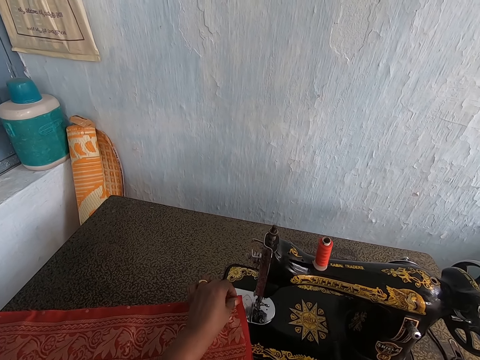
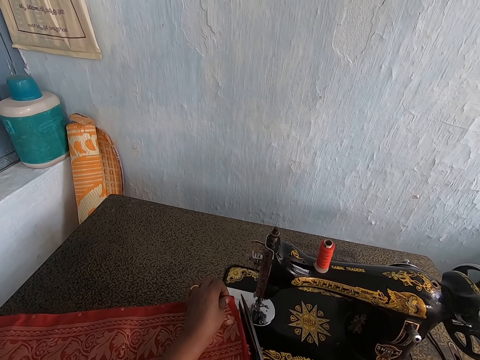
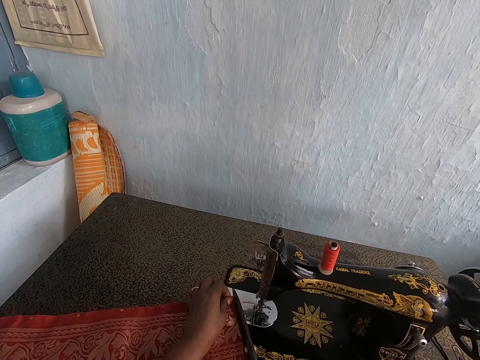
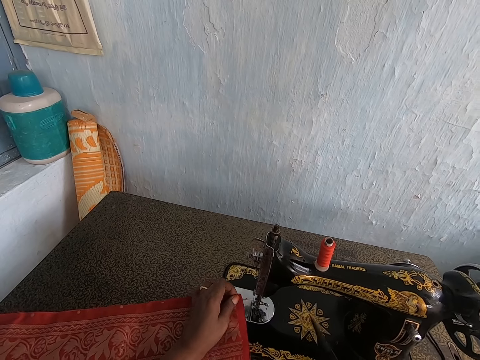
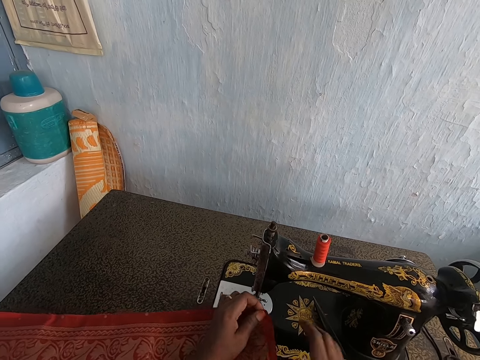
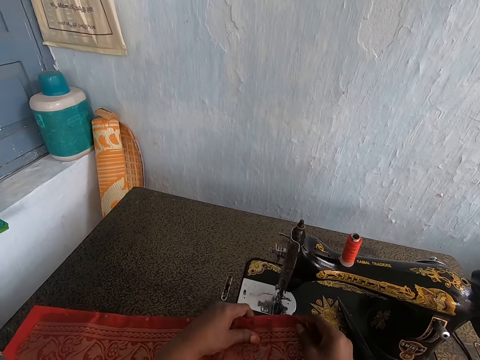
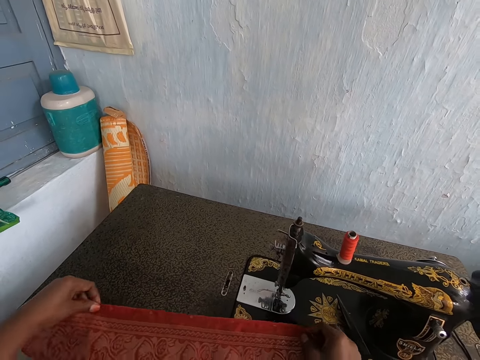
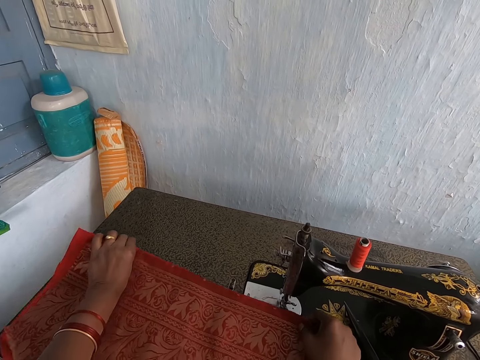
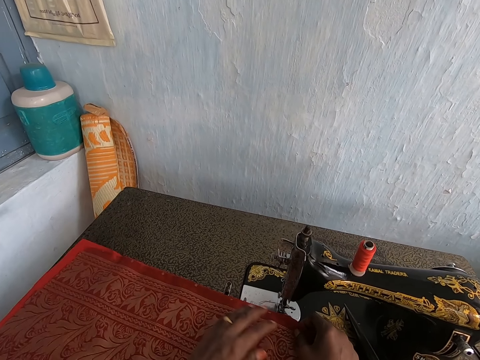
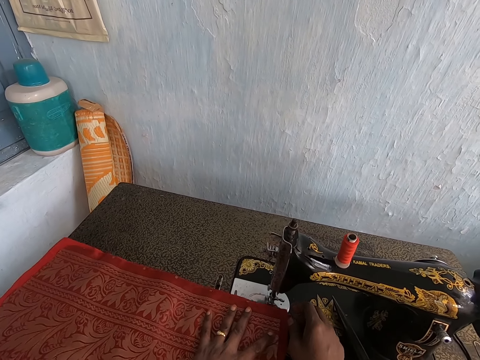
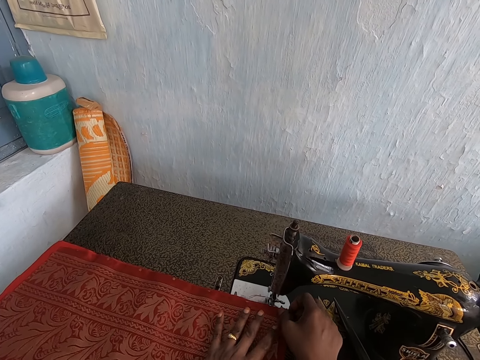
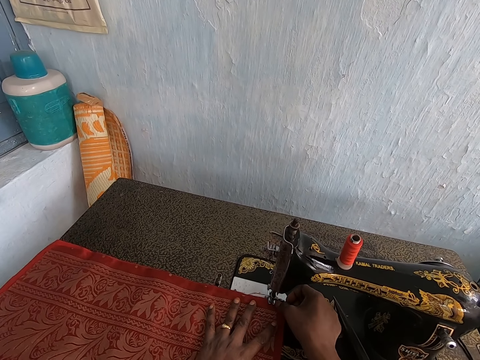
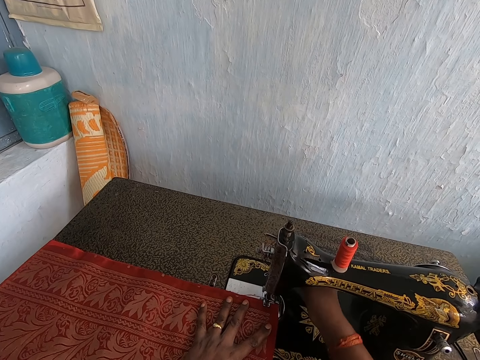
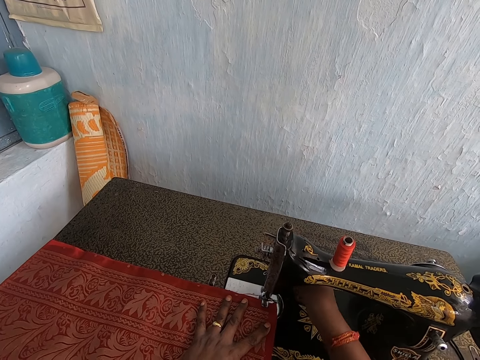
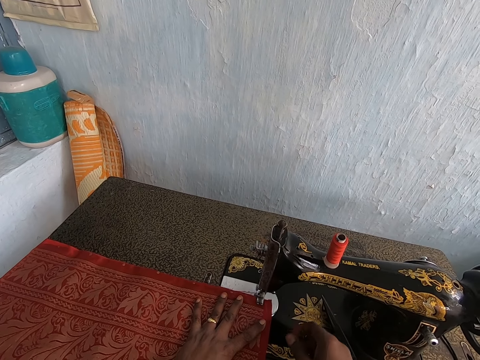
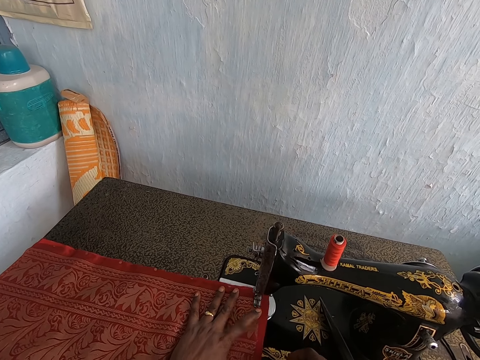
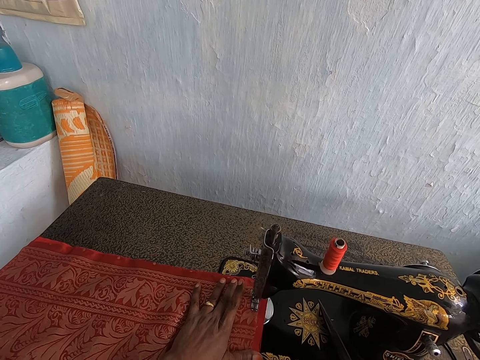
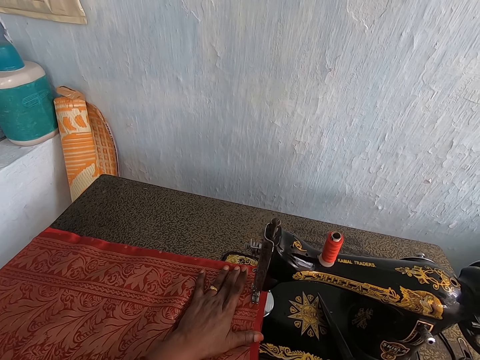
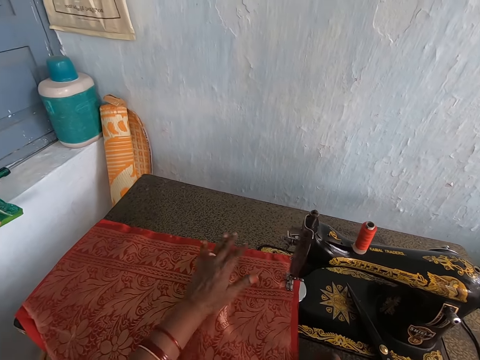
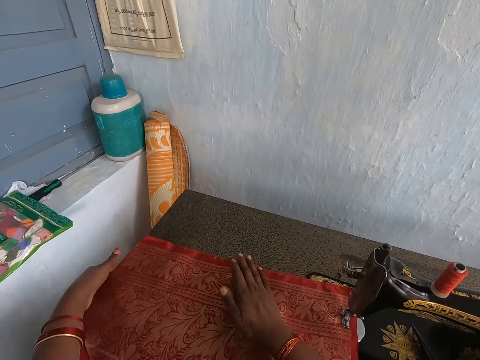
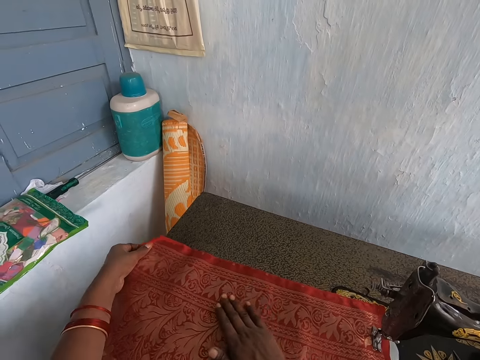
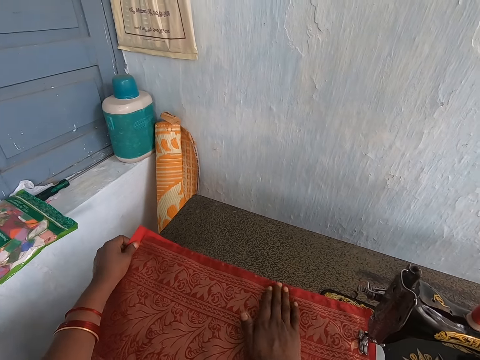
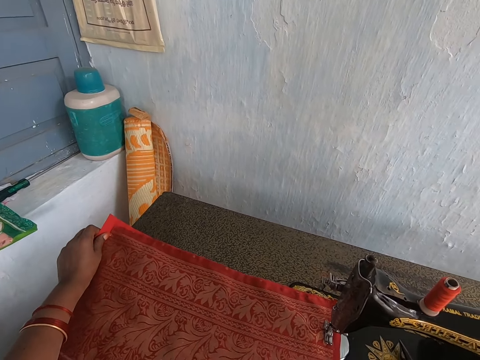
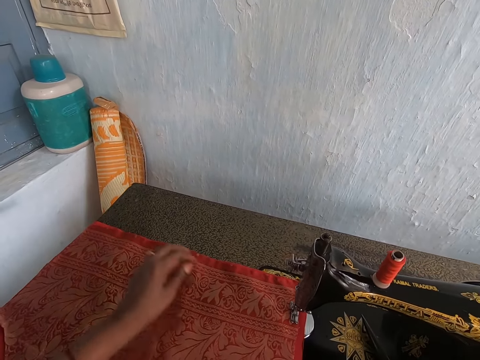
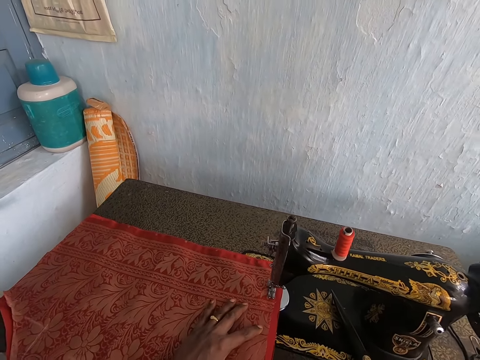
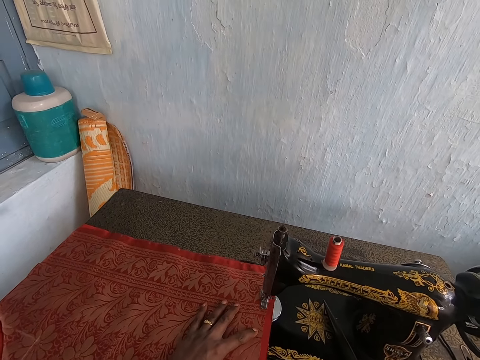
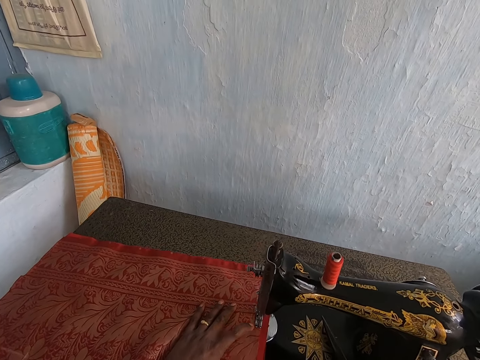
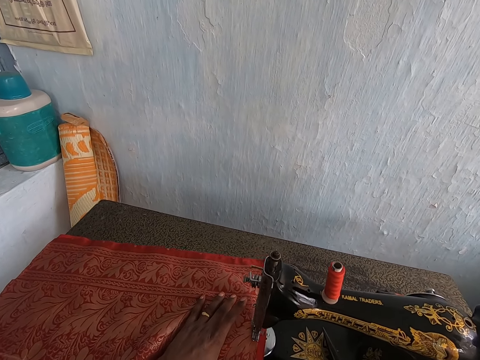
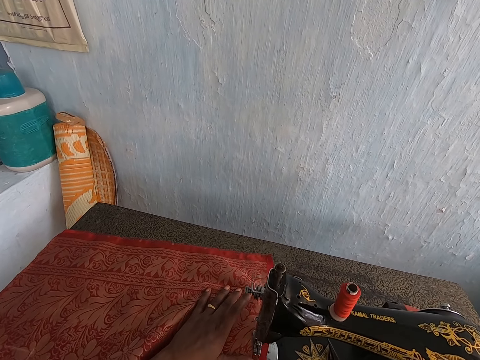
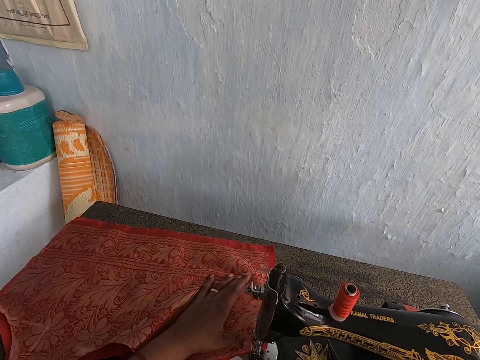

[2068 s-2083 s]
The camera wearer picks the pair of scissors from the sewing machine with her right hand. She holds the cloth with the left hand. She cuts the thread off from the clothes on the sewing machine with the pair of scissors in her right hand. She drops the pair of scissors in her right hand on the sewing machine. She holds the cloth with both hands. She adjusts the clothes in her hands. She puts the cloth on the machine. She moves the cloth on the slide panel. She puts down the machine lever with her right hand. She adjusts something on the machine. She sews the clothes with the sewing machine. She adjusts the clothes on the sewing machine. She sews the cloth on the machine.

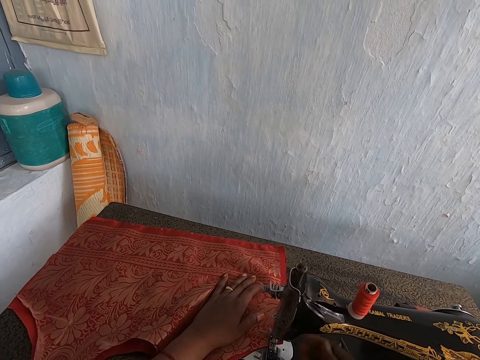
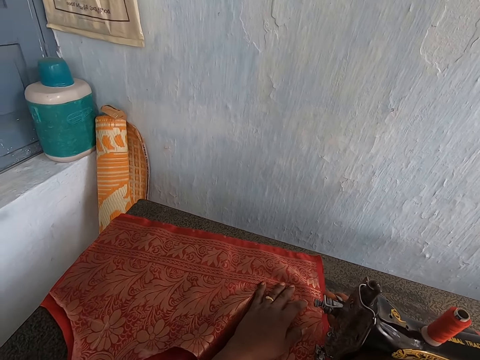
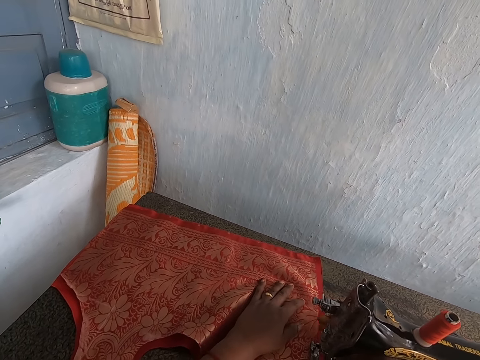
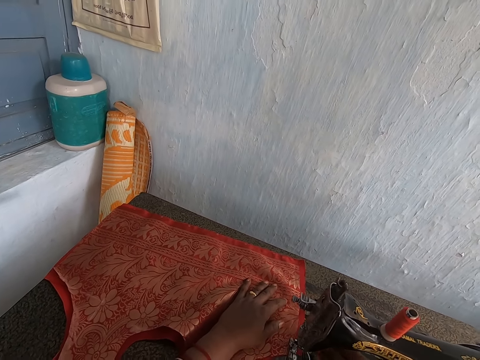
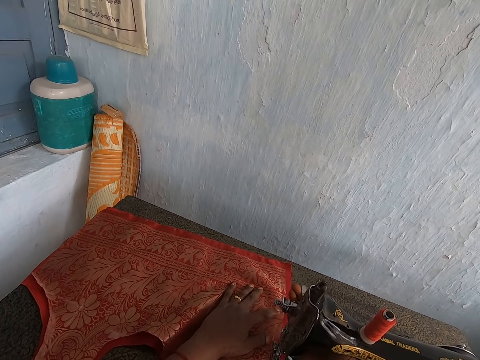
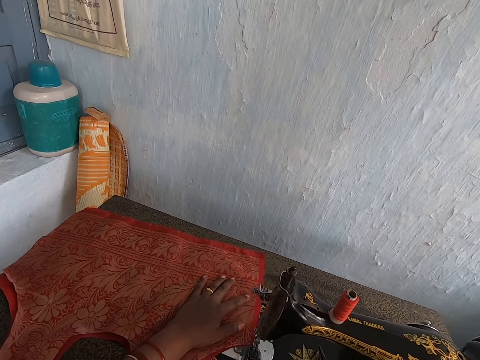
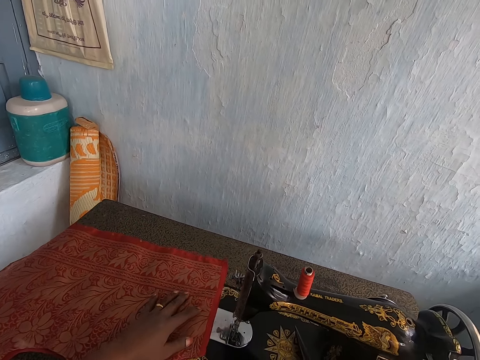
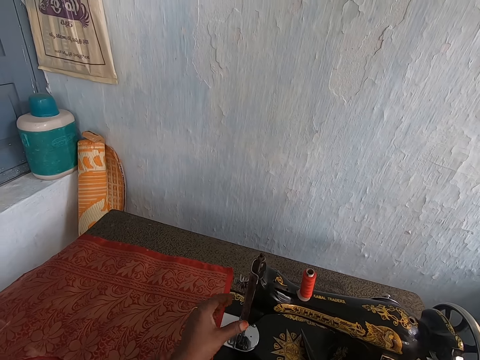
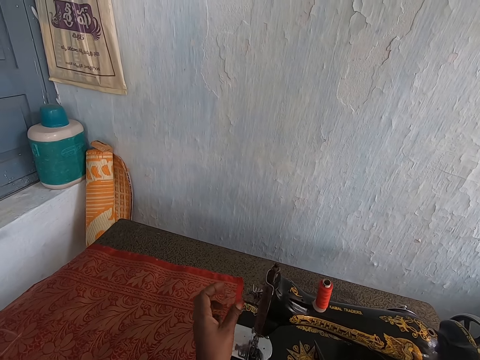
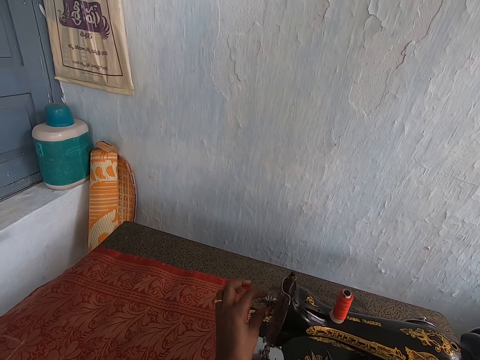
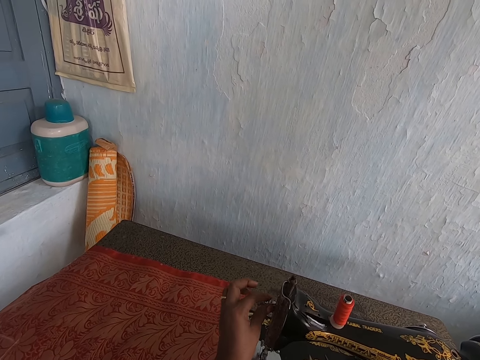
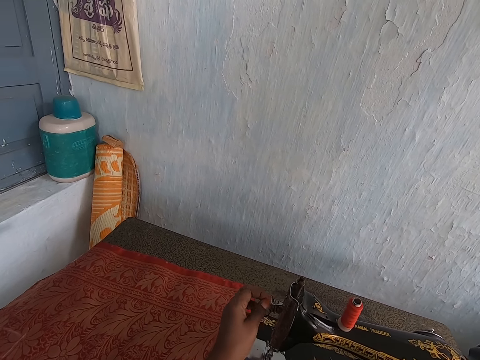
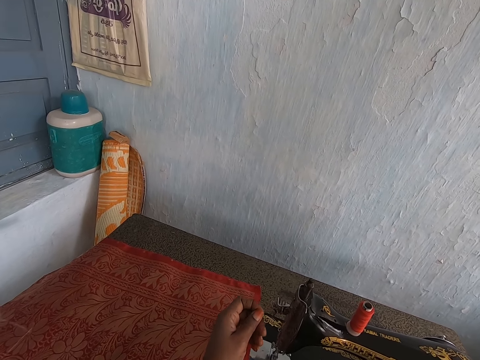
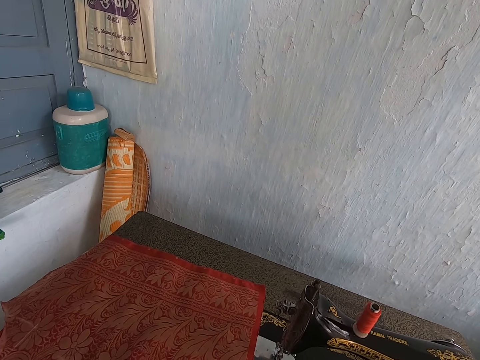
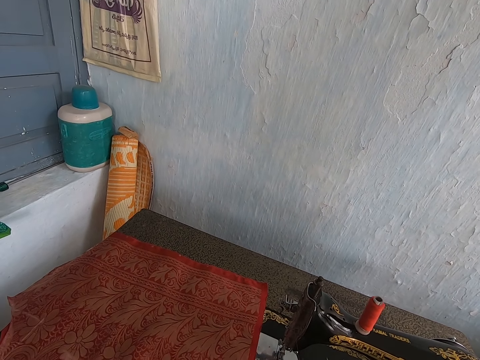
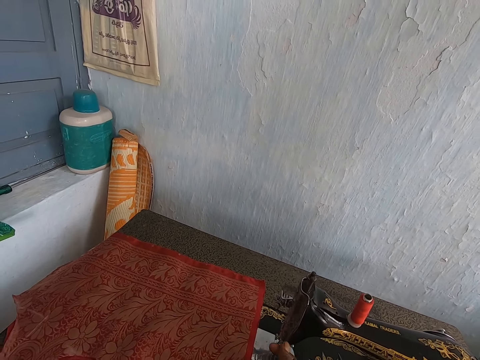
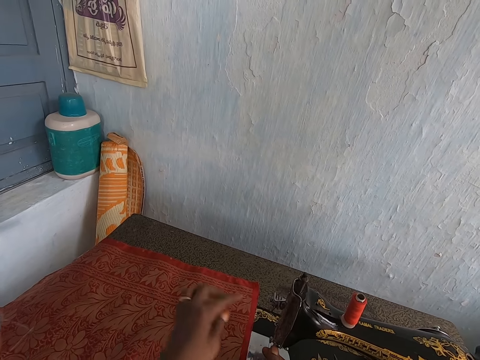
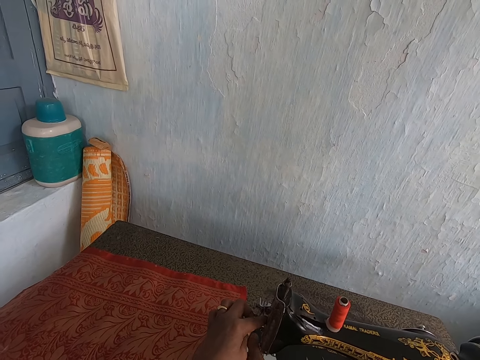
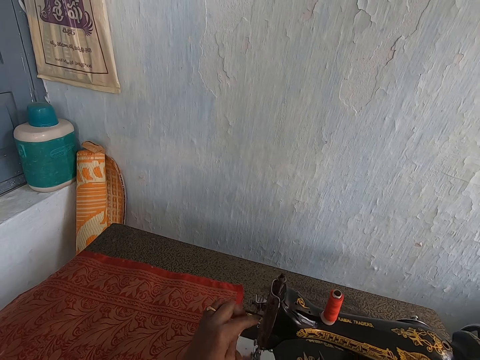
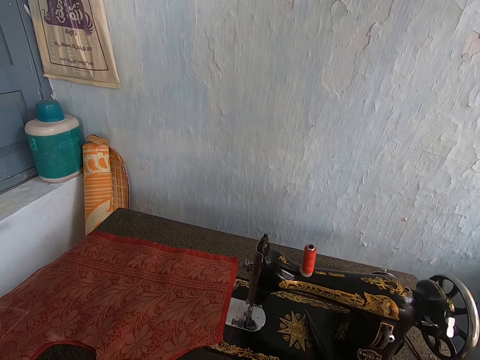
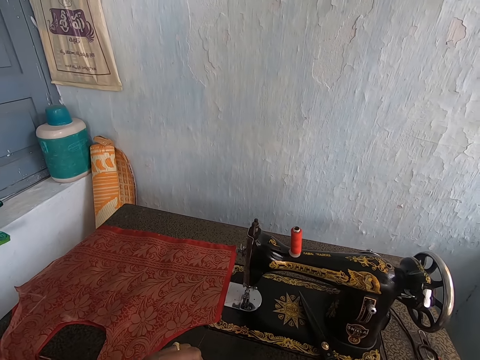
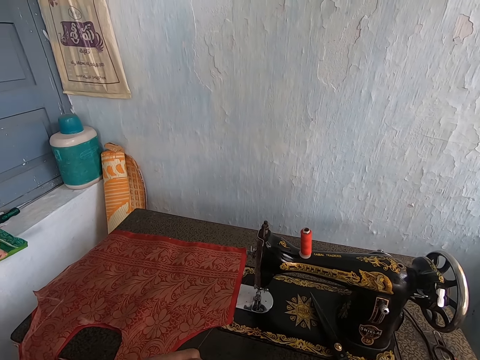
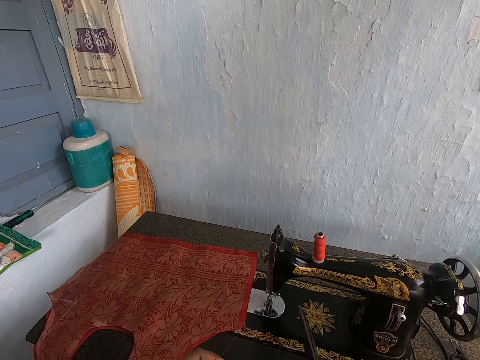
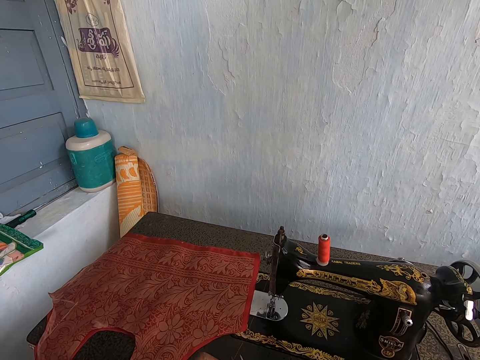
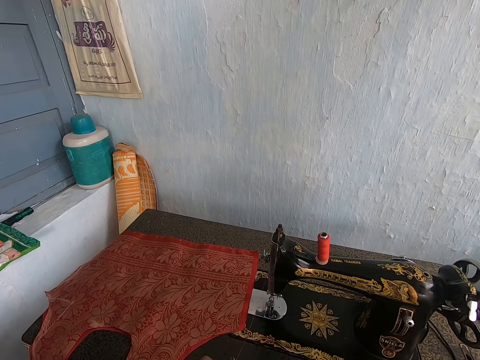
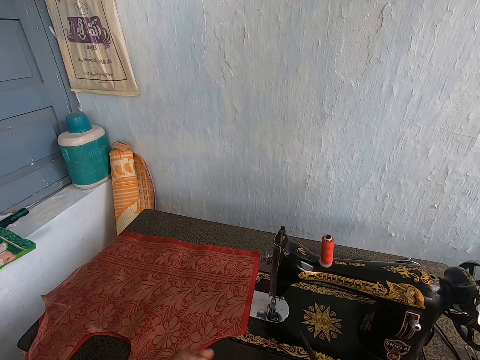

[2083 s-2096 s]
The camera wearer lifts the machine lever with her right hand. She adjusts something on the machine. She moves the cloth with the left hand. She touches the machine with the left hand. She holds a thread with the left hand. She adjusts the thread tension of the machine with her left hand. She pulls the thread with the left hand. She touches the tension regulator with the left hand. She picks the pair of scissors from the sewing machine with her right hand. She holds the thread with the left hand. She cuts the thread with the pair of scissors. She trims off the excesses of the piece of cloth with the pair of scissors in her hands.
